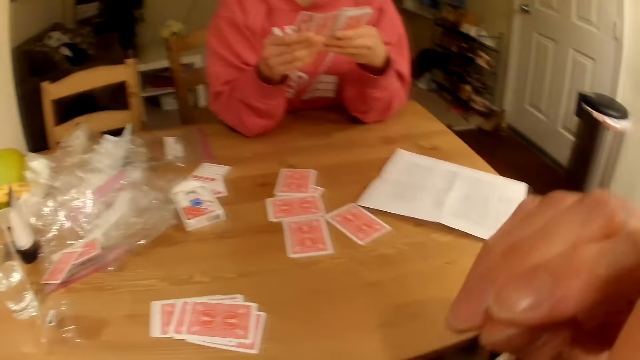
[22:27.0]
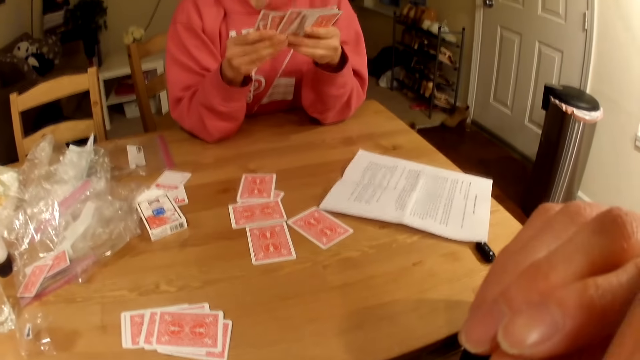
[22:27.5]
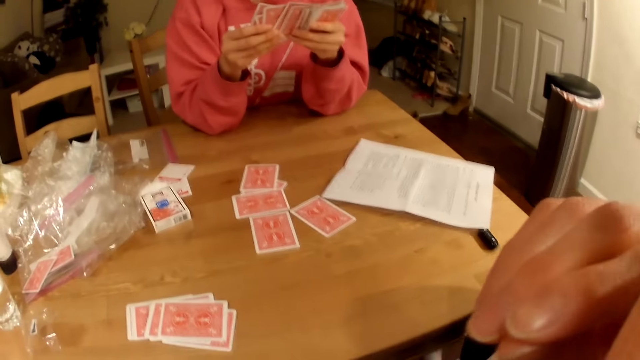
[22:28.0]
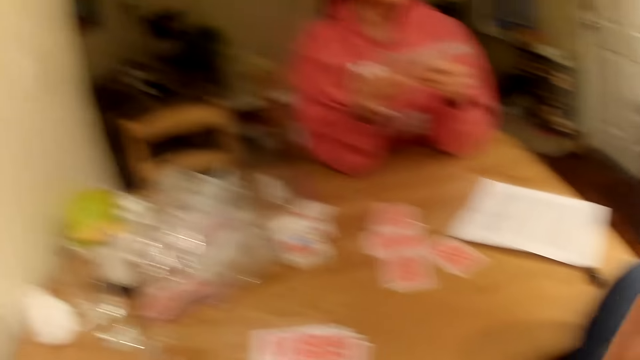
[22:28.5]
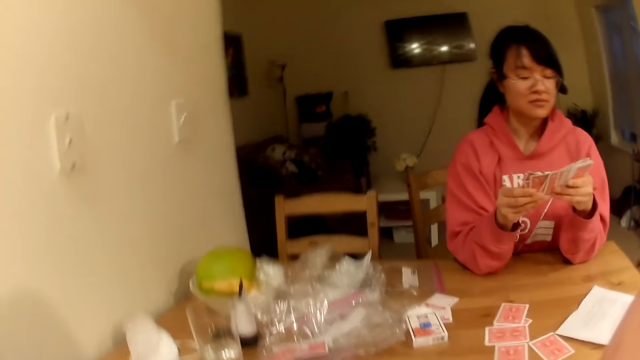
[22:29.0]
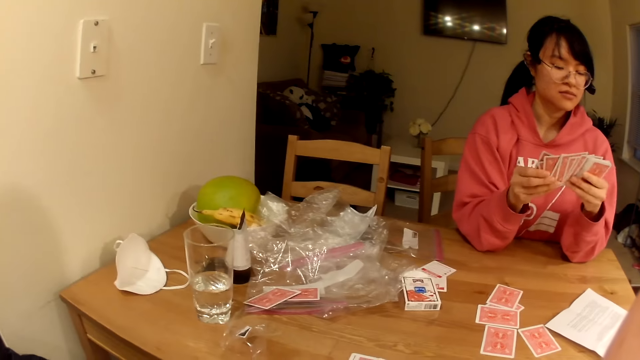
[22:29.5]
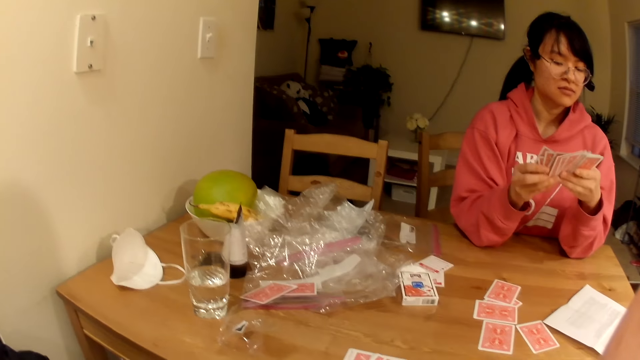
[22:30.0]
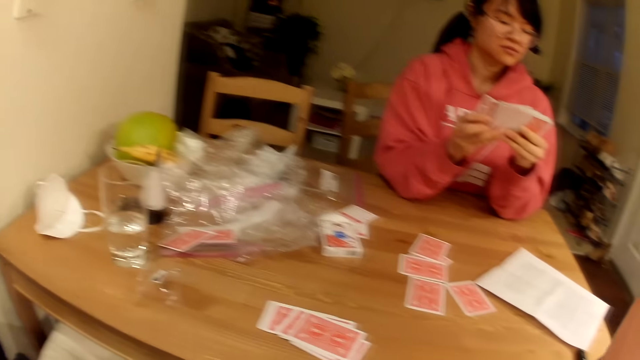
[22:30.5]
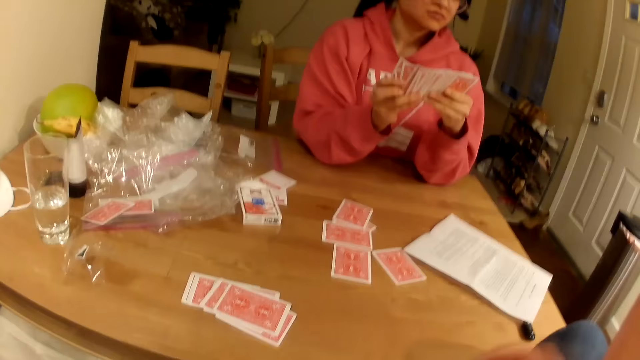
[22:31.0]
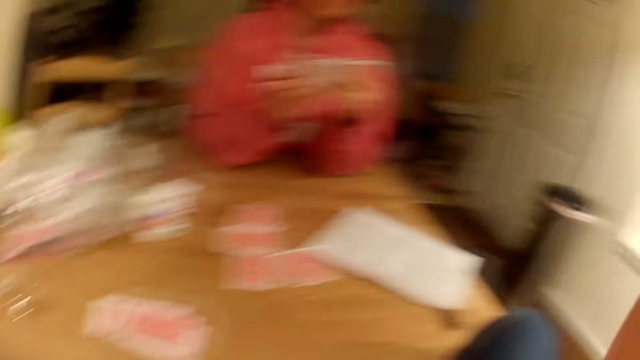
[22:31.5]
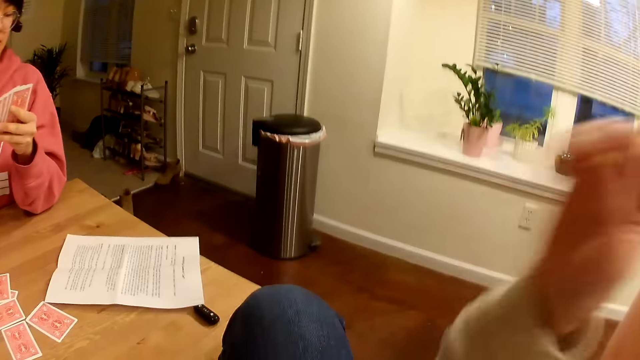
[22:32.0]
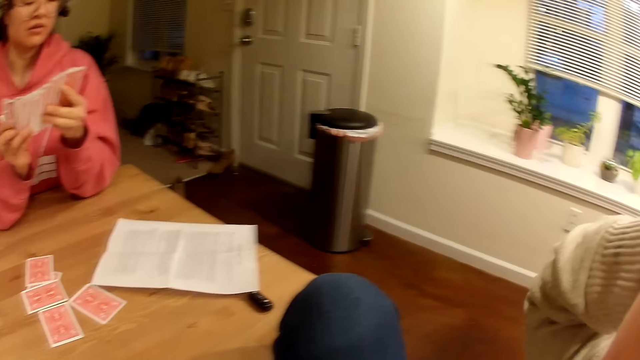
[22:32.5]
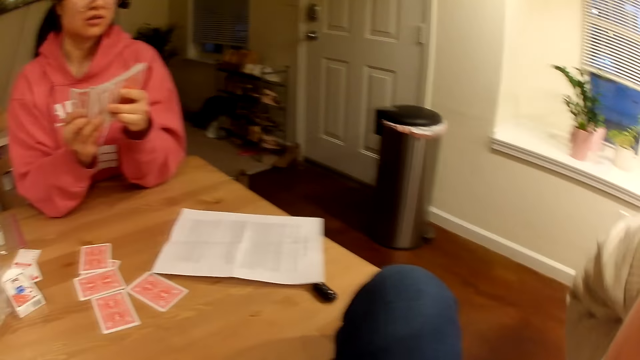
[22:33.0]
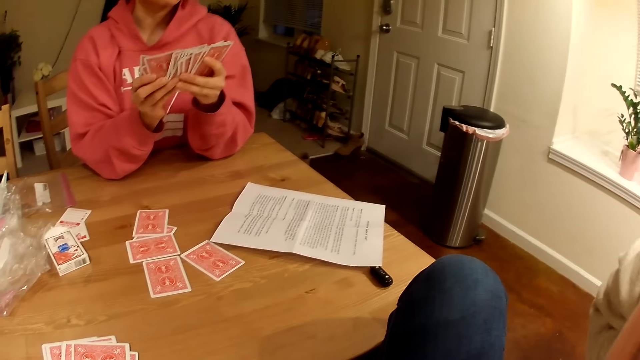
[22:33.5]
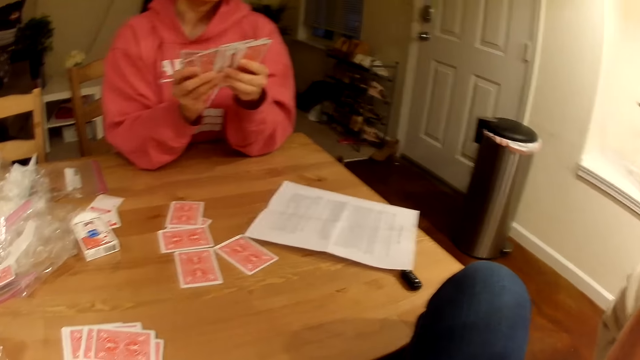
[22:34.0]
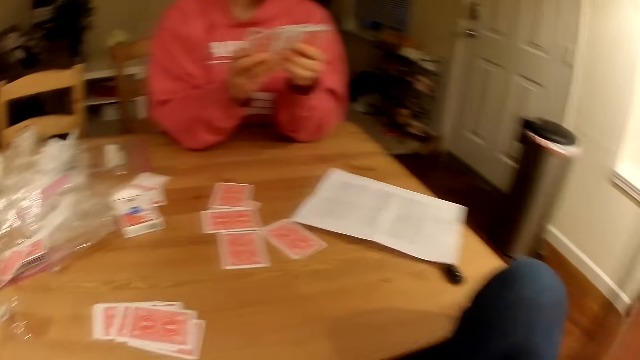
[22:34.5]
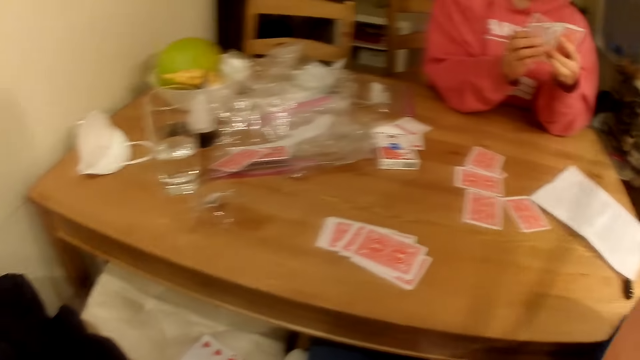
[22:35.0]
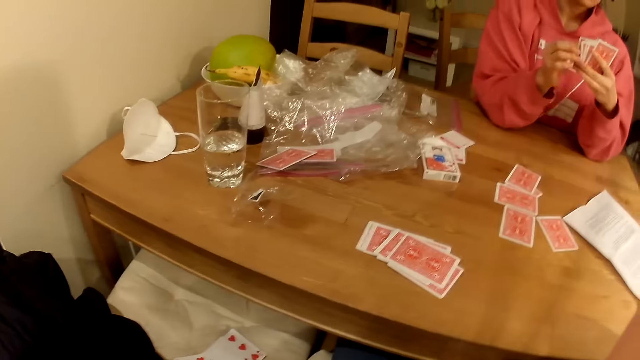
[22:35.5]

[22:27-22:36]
The camera wearer lifts the right hand.

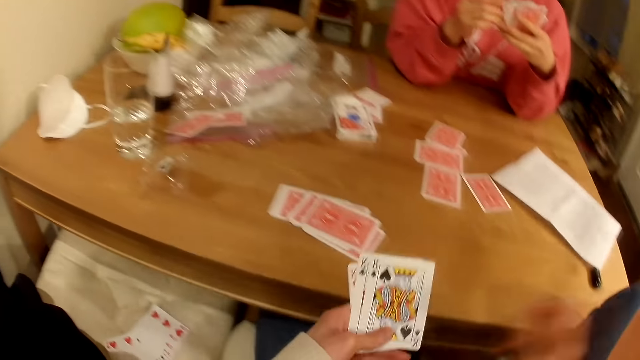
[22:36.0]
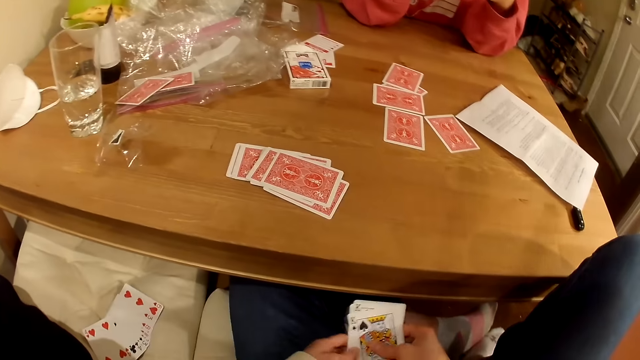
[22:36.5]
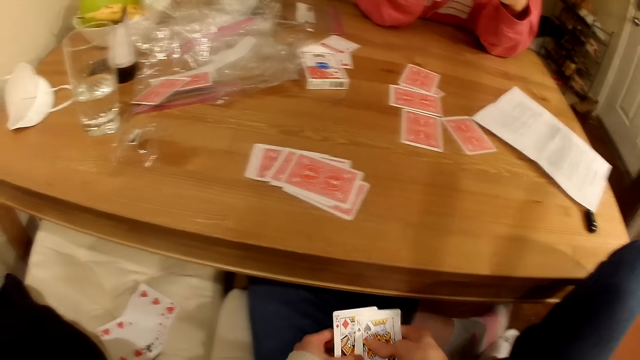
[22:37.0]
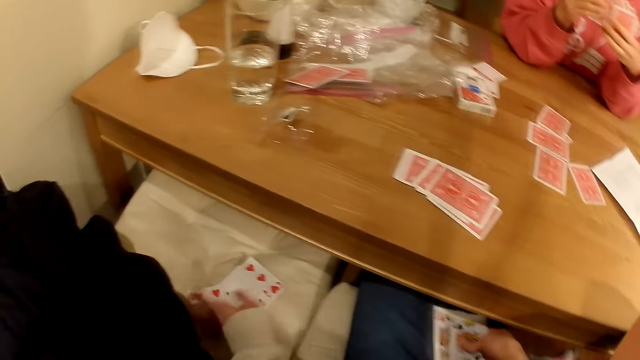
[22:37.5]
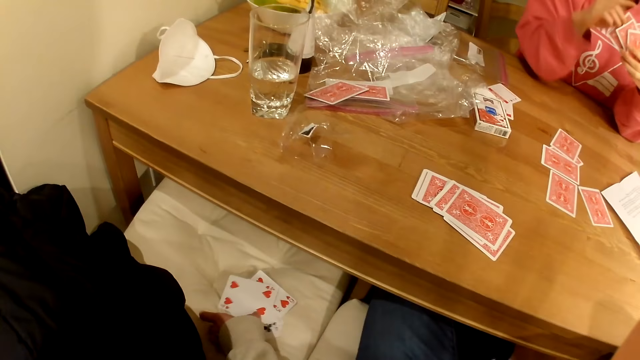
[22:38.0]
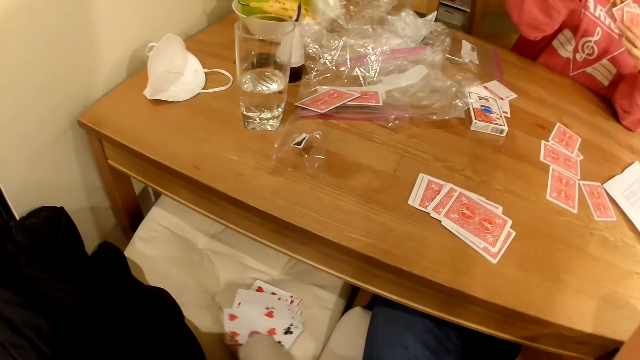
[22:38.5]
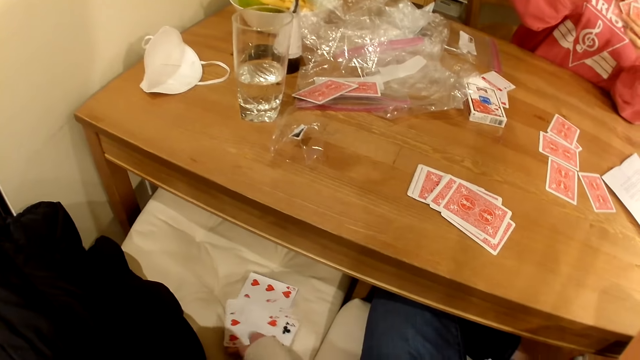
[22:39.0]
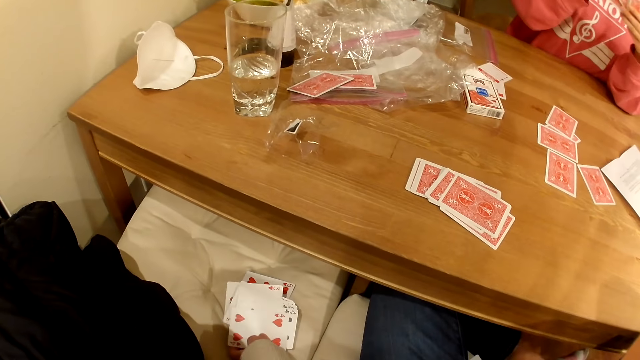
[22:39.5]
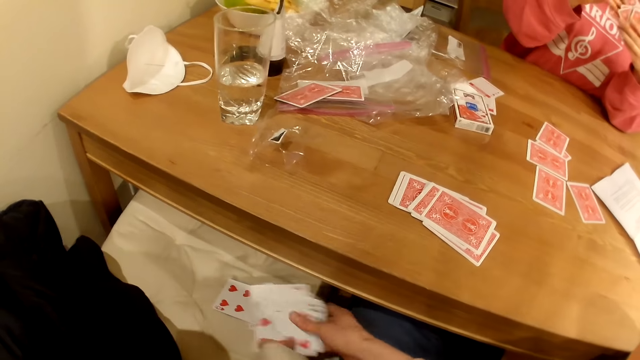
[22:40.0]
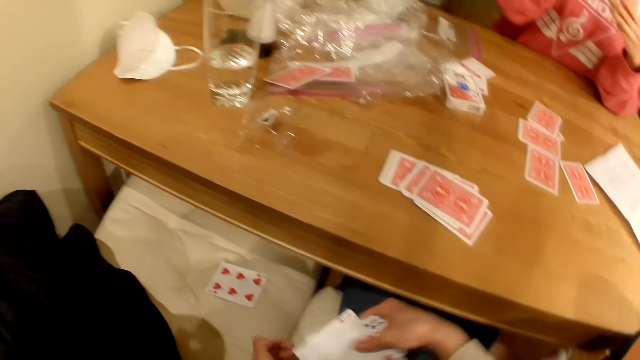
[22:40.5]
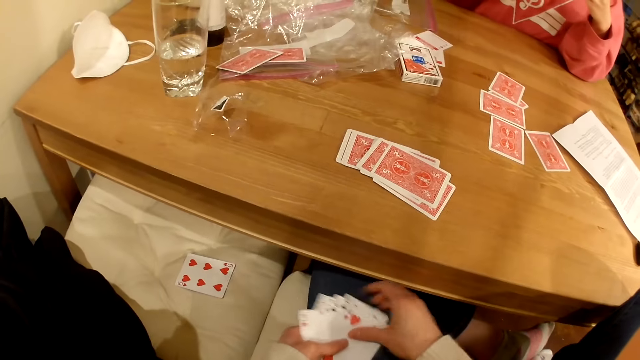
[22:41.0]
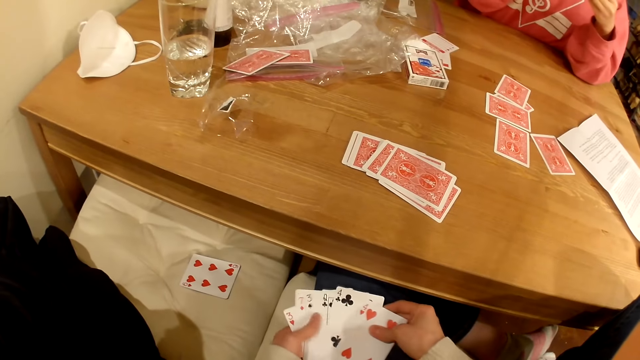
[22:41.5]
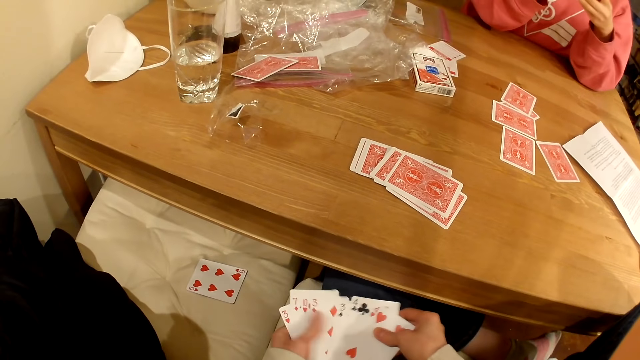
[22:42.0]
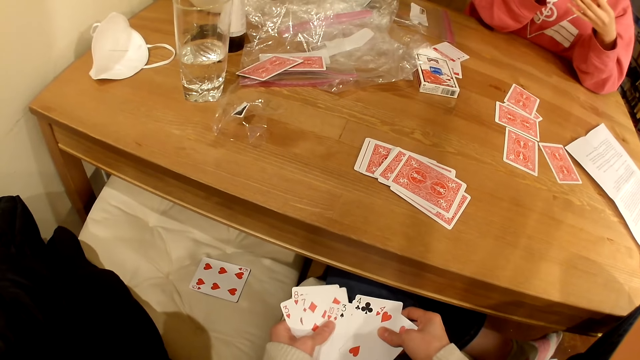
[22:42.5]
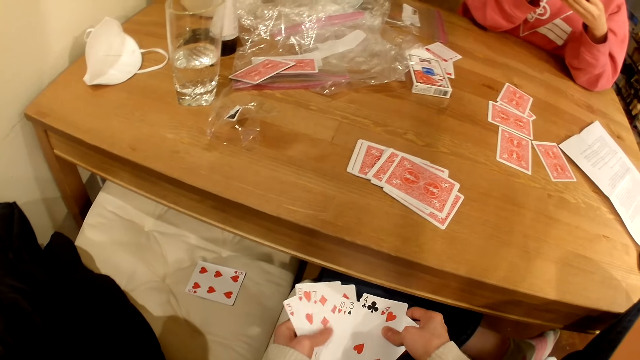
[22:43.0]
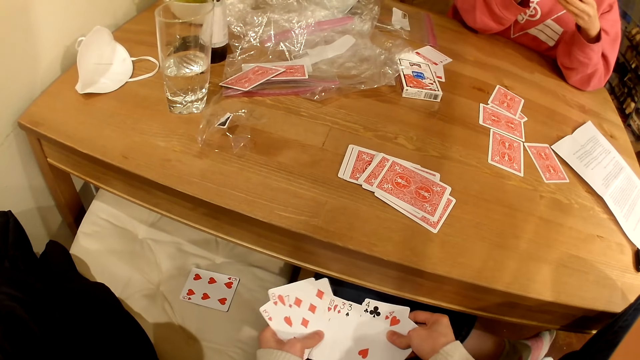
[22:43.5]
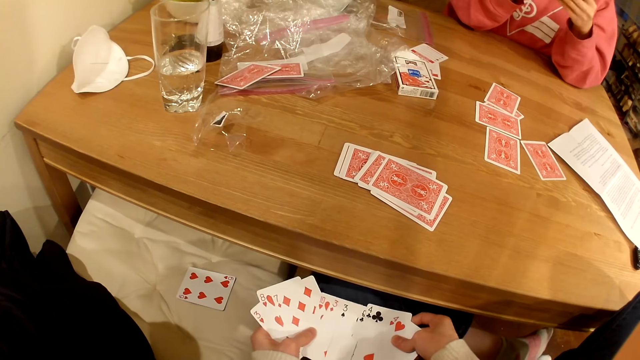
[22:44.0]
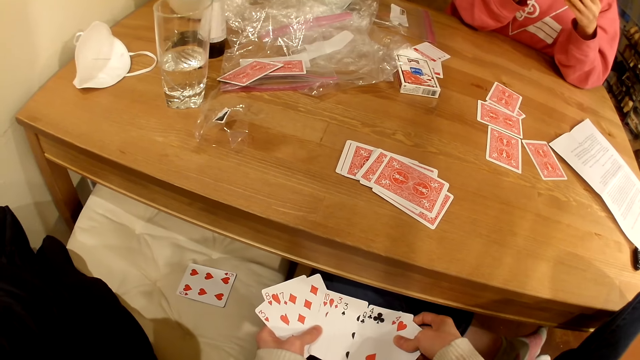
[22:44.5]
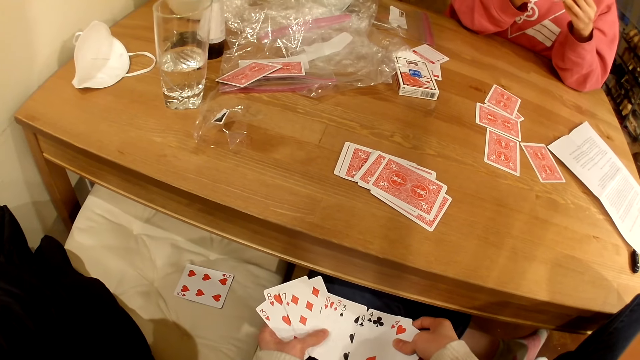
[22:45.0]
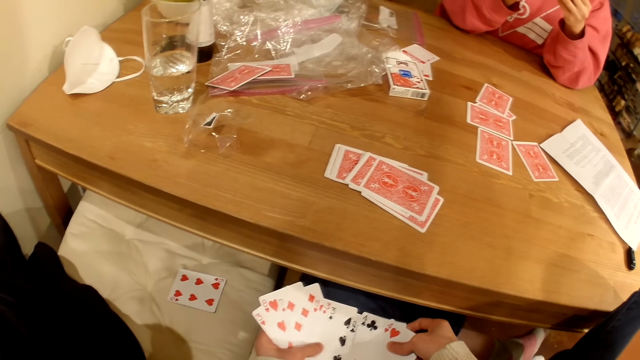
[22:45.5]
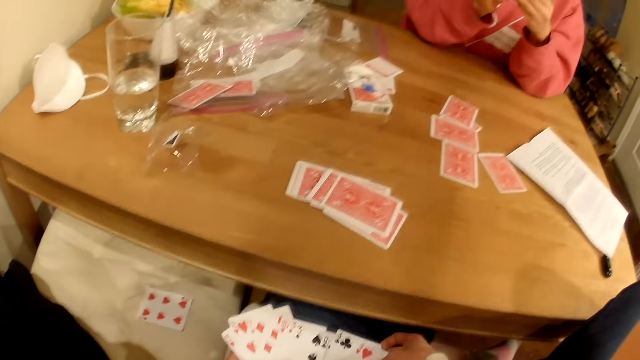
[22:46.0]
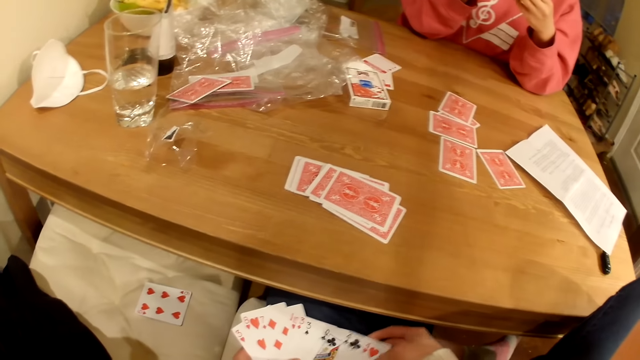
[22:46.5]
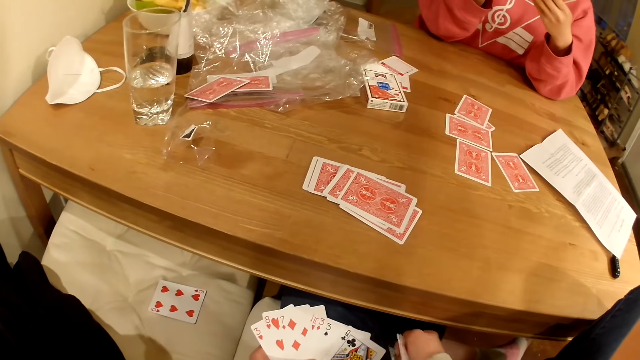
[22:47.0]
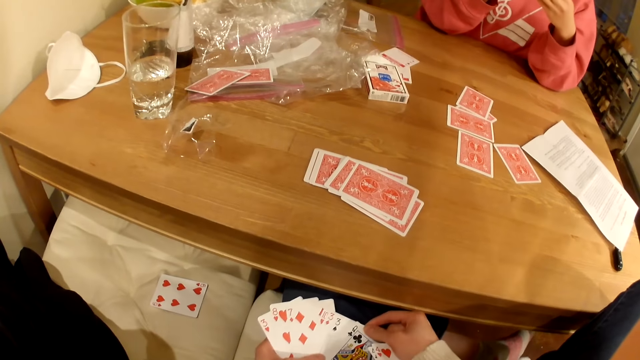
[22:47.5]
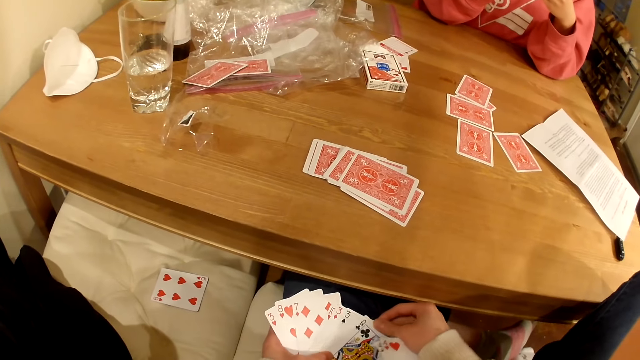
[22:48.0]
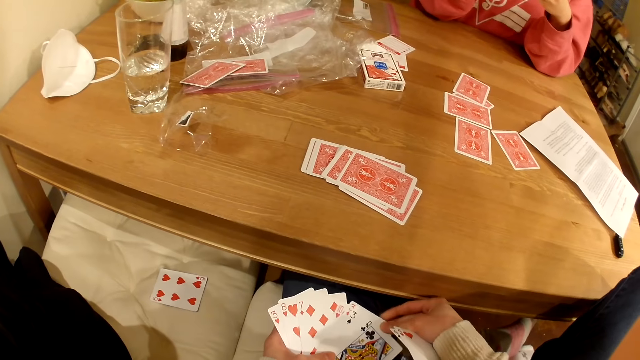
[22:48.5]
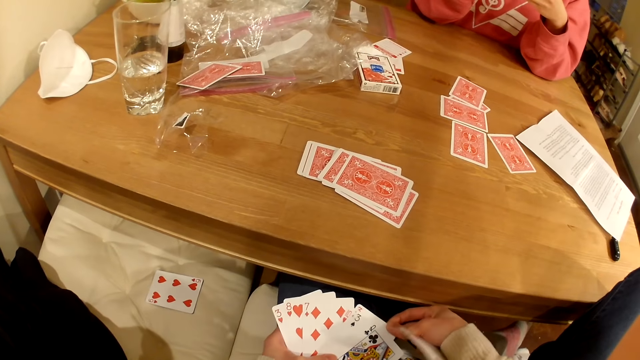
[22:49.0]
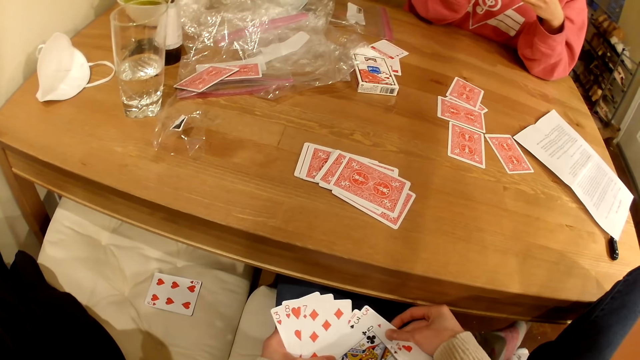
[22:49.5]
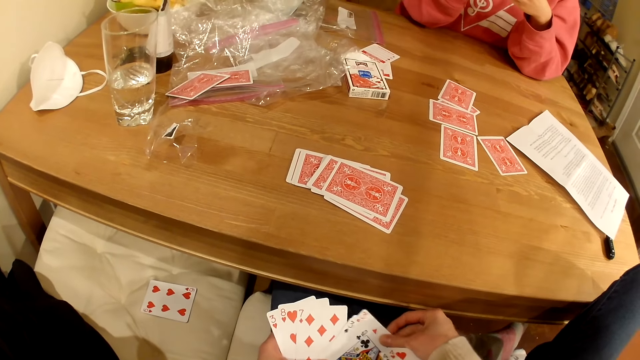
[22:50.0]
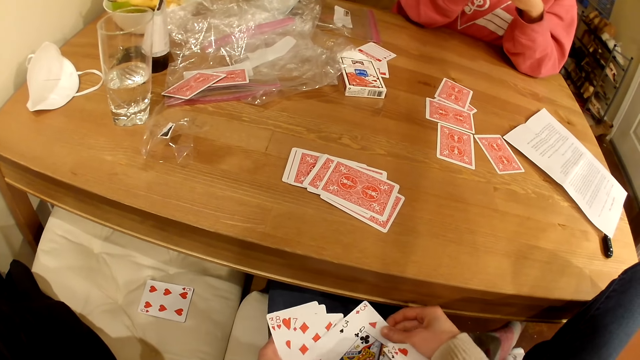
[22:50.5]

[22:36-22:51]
The camera wearer spreads her cards. She picks playing cards from the seat. She shuffles the playing cards. She spreads her cards.
